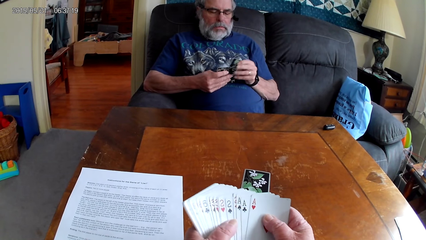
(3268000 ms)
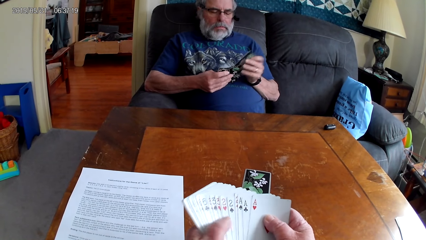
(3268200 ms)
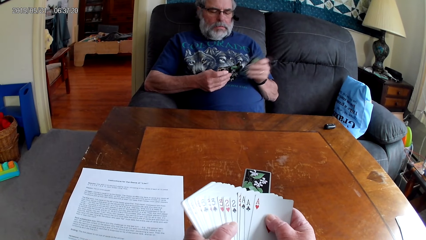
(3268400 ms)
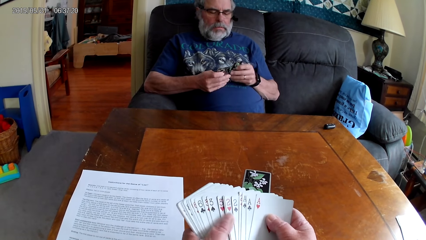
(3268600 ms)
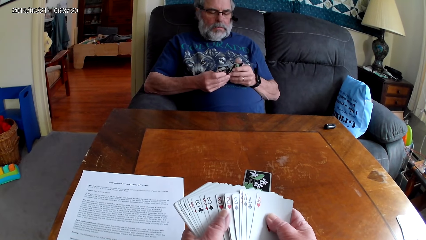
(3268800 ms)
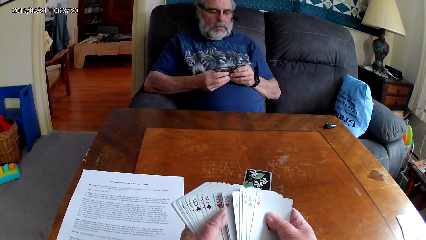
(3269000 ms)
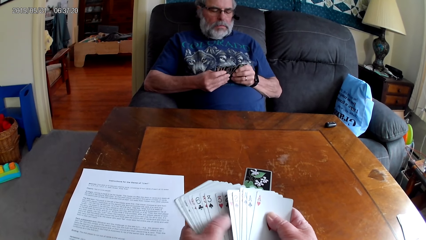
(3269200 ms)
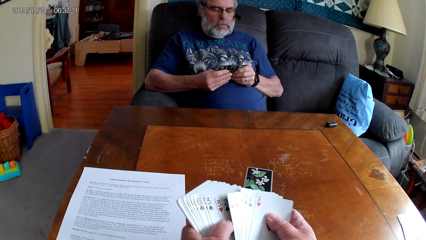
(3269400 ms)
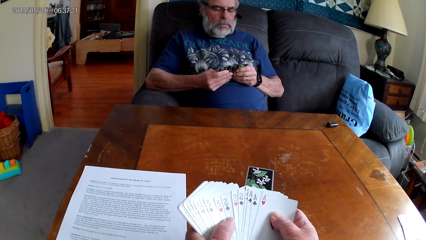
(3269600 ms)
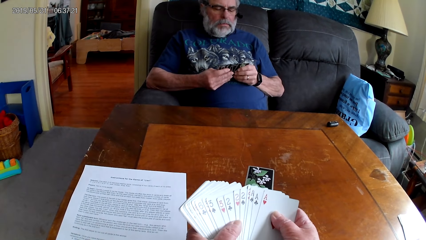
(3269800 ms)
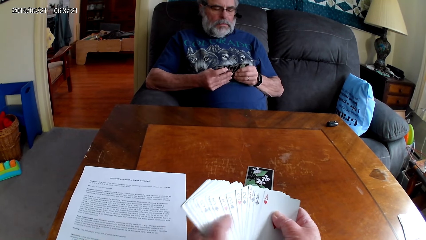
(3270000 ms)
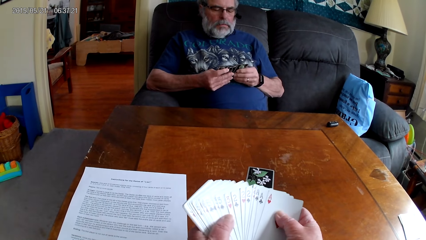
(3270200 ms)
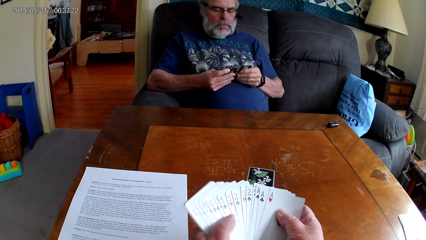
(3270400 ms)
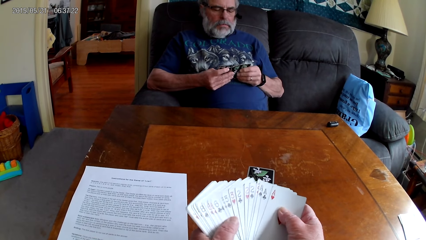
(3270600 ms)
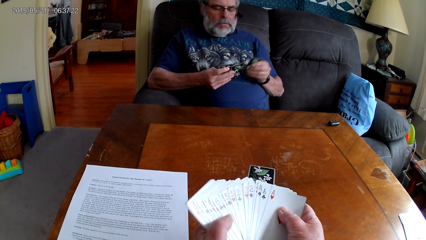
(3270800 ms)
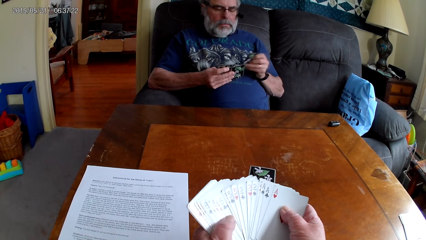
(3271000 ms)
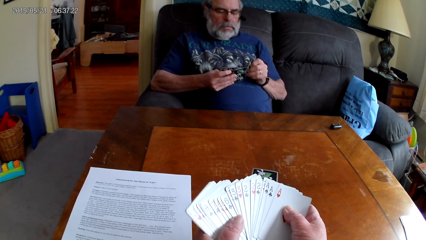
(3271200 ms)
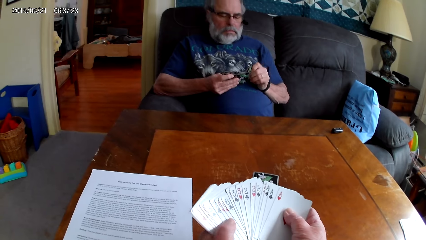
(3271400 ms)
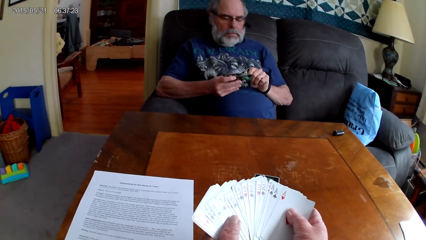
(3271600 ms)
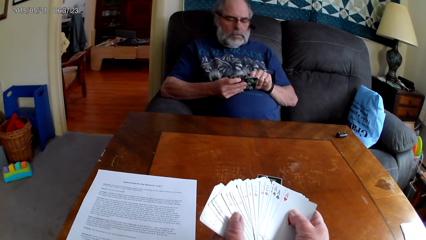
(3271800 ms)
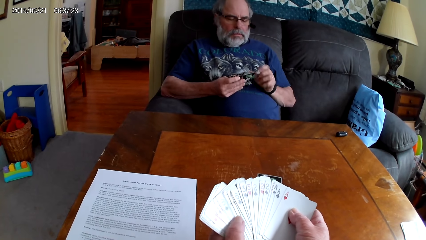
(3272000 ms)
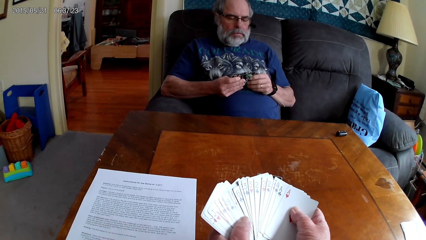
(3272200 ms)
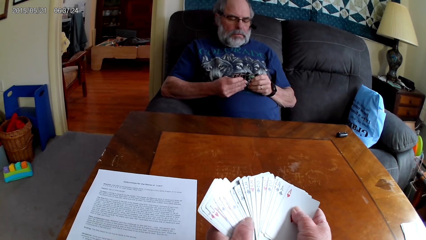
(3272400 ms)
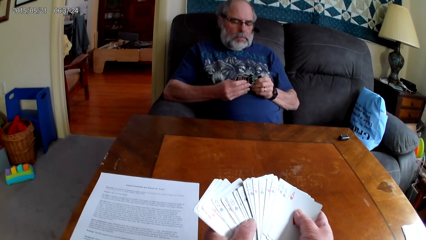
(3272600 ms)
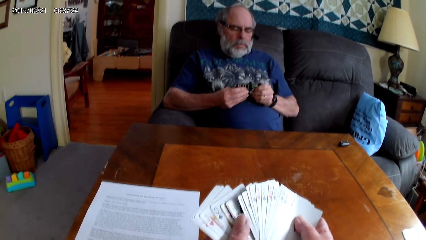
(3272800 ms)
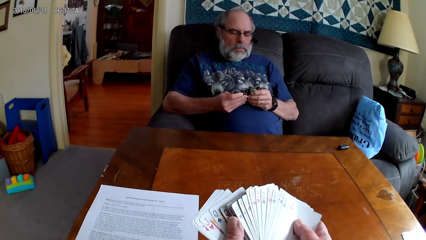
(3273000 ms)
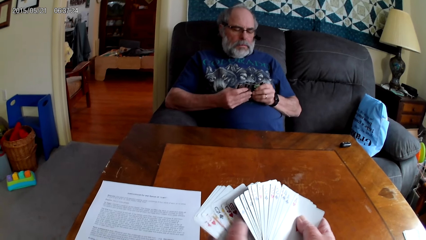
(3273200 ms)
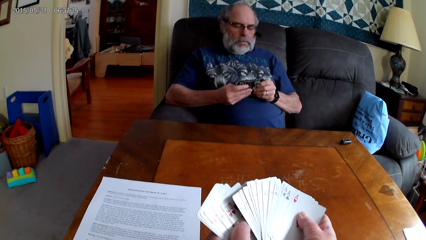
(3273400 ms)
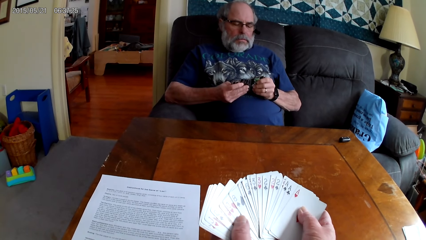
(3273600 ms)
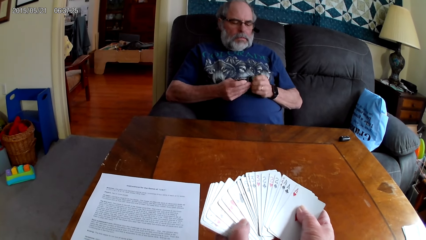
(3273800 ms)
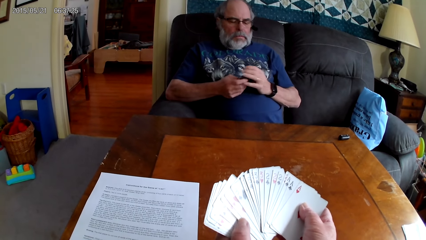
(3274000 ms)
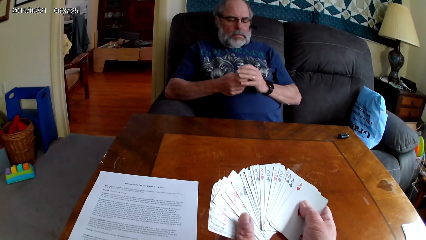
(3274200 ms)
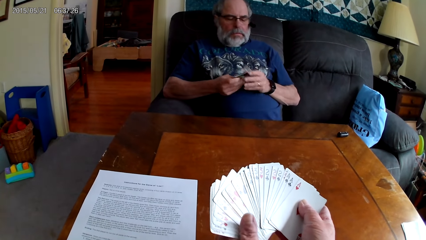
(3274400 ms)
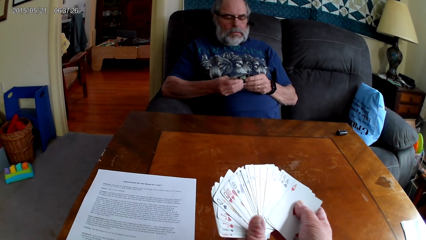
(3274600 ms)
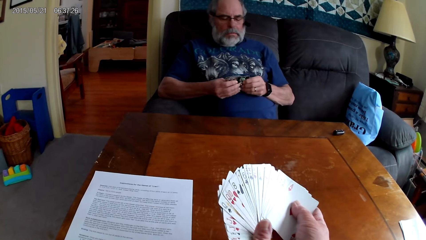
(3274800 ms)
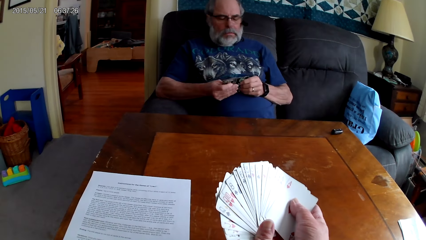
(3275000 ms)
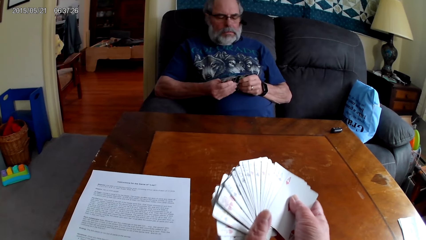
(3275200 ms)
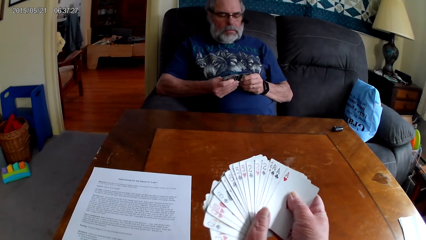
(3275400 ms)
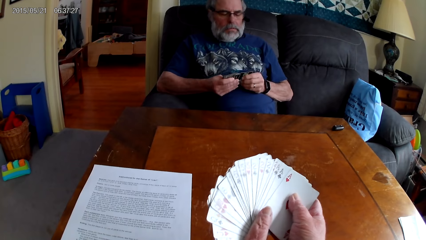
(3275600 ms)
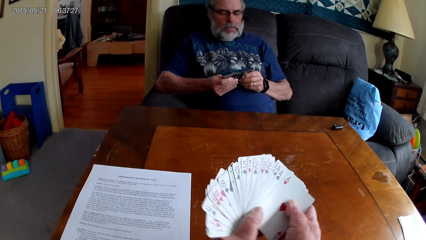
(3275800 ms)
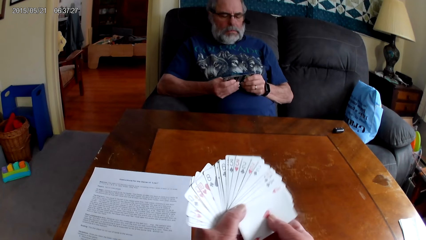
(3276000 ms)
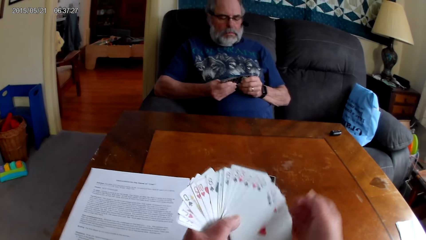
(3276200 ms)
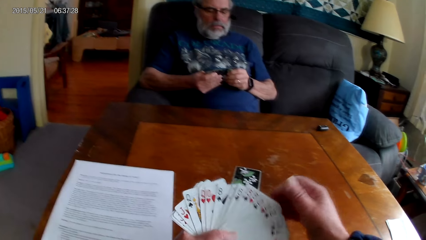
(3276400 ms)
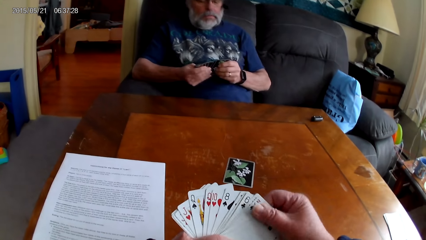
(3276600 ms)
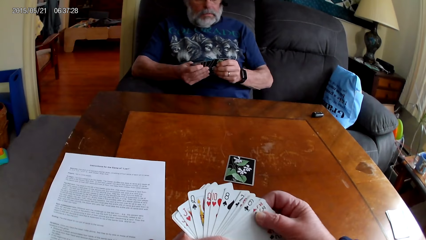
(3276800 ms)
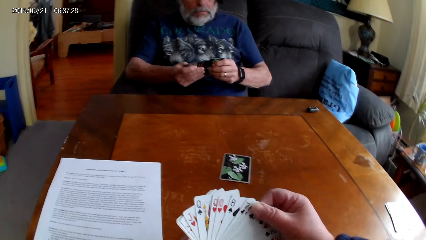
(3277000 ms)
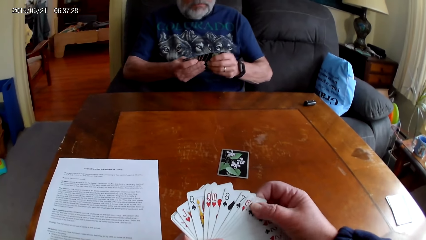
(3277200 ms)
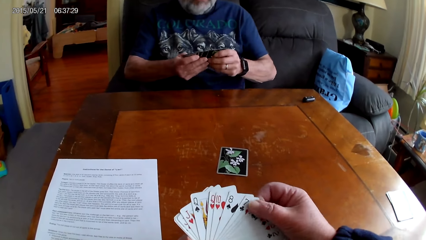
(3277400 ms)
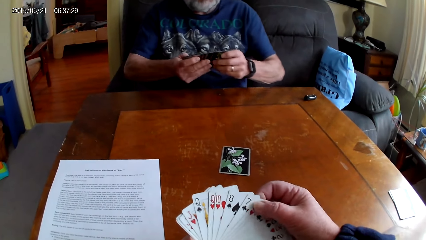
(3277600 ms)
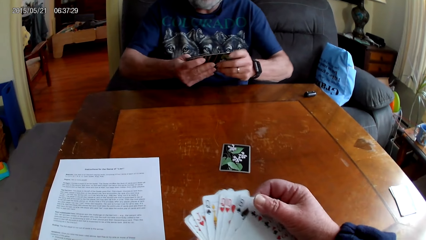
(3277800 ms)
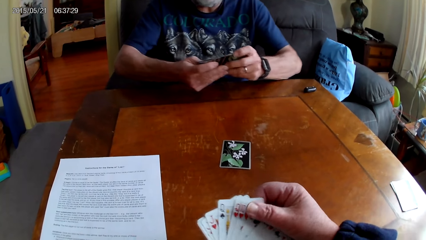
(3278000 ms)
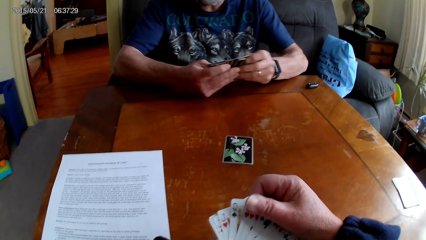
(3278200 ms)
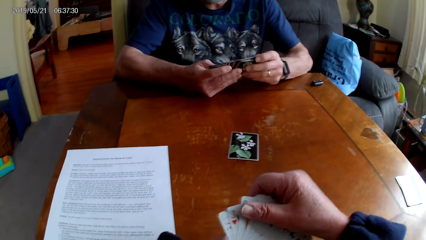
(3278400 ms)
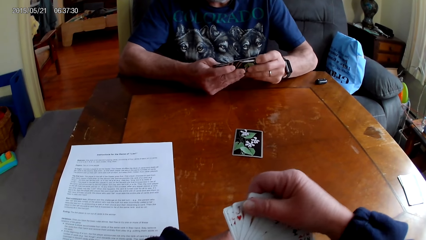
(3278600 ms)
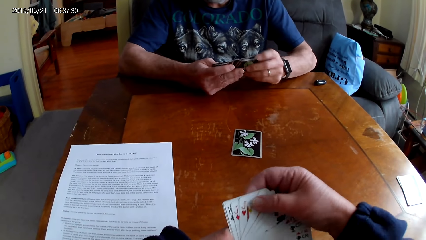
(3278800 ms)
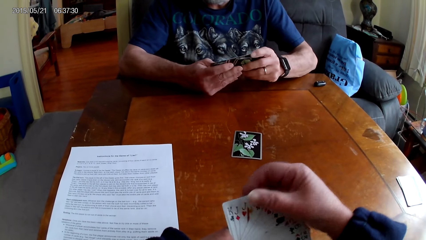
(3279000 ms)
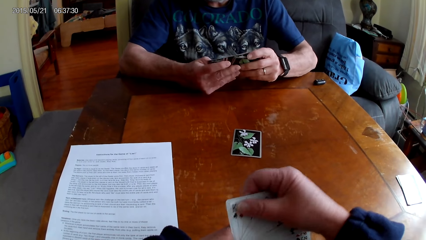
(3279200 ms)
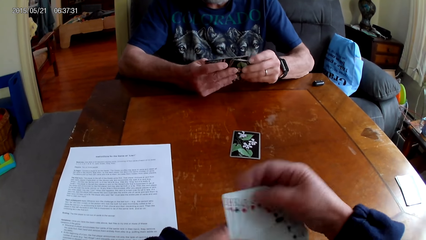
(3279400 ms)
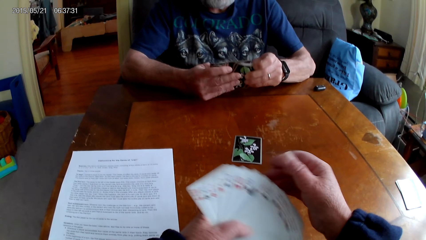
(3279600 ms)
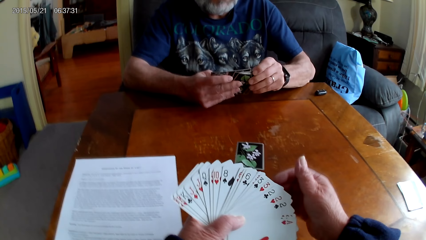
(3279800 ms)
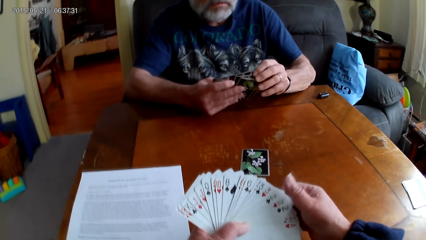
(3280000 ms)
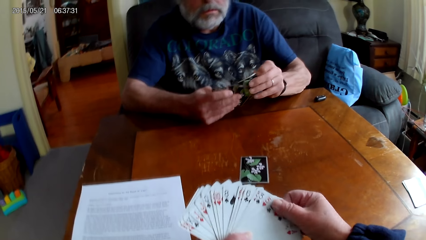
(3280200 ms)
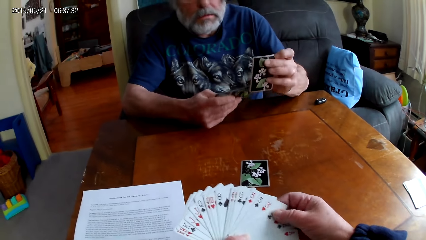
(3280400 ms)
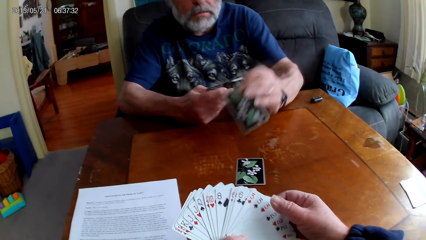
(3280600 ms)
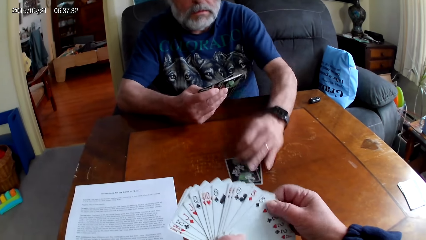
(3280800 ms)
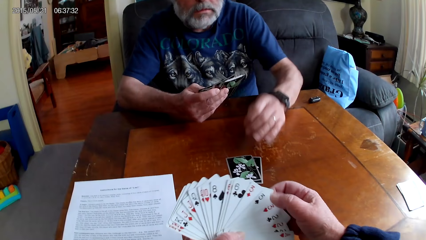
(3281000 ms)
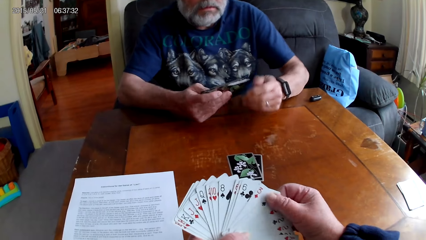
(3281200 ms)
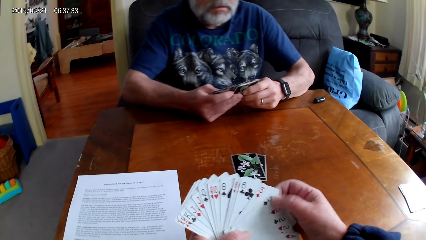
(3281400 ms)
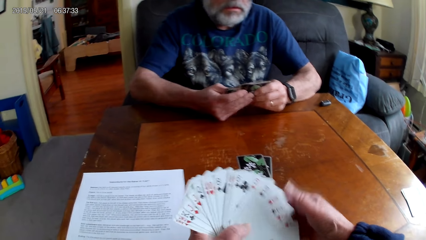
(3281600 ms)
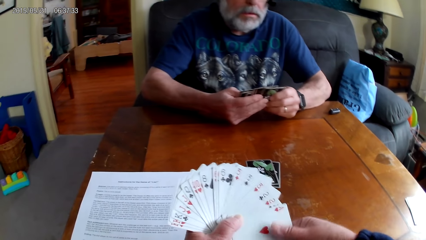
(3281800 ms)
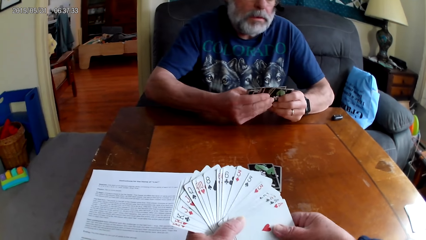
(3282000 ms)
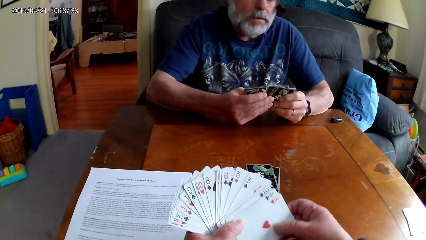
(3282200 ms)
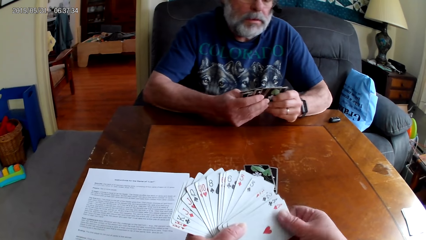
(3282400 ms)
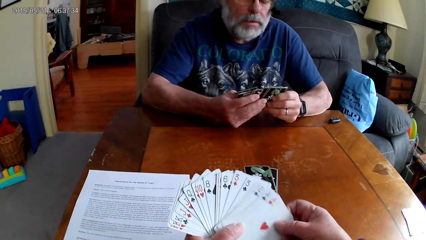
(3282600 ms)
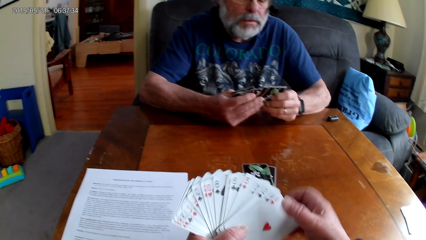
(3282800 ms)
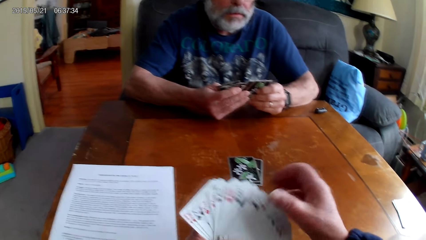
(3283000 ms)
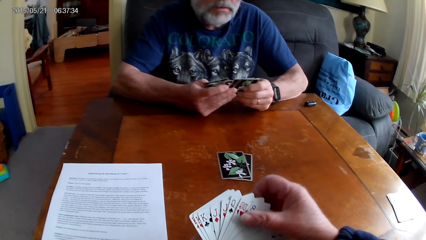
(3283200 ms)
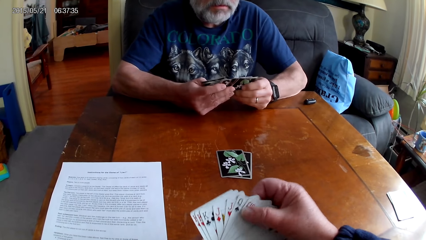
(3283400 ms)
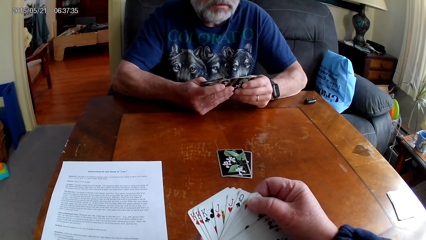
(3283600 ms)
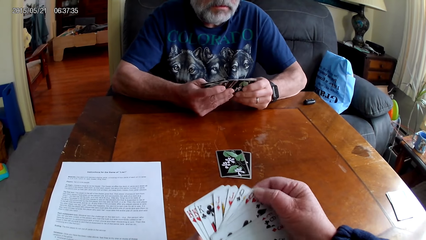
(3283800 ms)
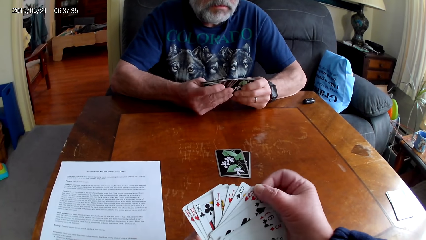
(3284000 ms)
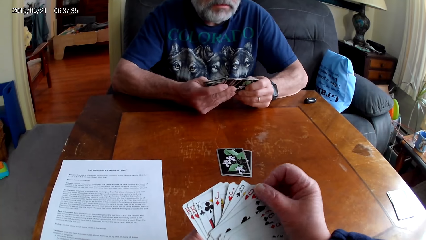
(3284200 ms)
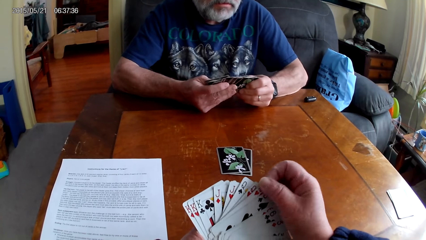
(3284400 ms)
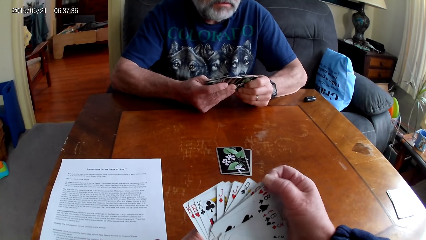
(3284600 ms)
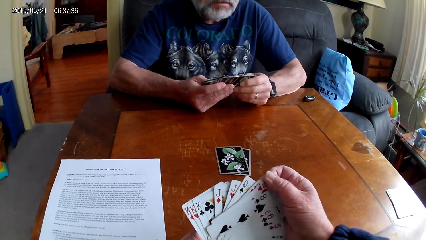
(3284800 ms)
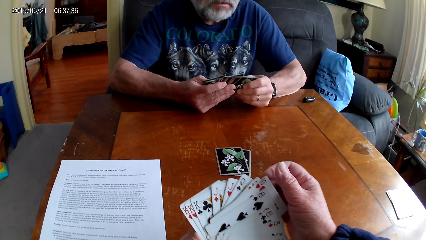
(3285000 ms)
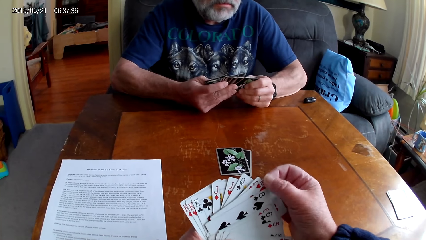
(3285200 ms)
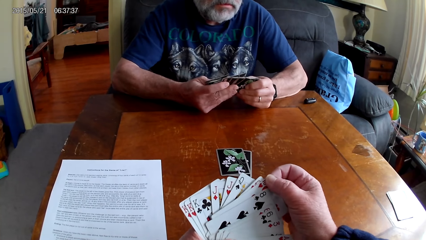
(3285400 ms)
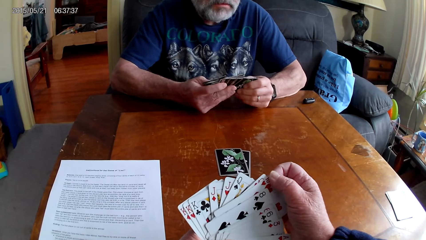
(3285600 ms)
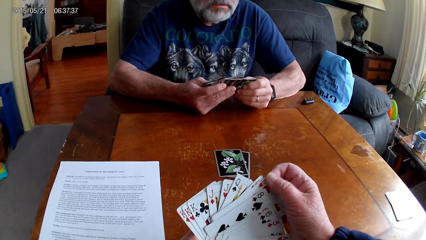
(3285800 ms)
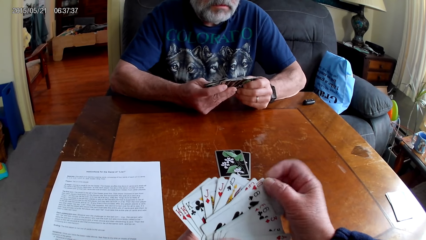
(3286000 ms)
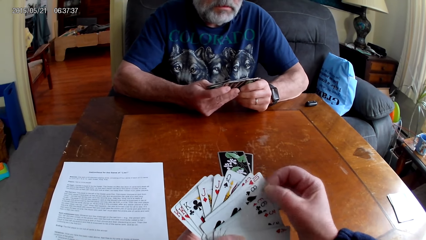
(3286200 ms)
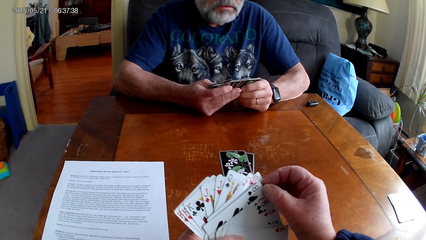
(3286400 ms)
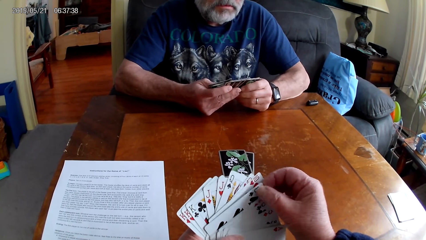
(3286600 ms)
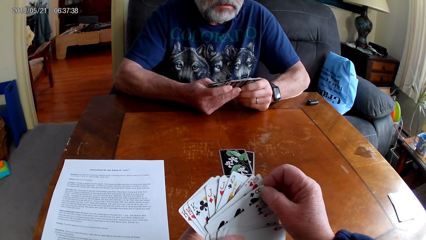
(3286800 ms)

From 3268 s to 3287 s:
A man spreads the cards. He spreads the cards again. The man inserts cards in other cards. The man spreads the cards. The man gathers cards together. The man spreads the cards. The man leans forward and rests arms on the table. The man spreads the cards. The man puts the playing card on the table. The man plays cards. The camera wearer holds the playing cards with her hands. The man holds the playing cards with his hands. The man spreads the cards.
